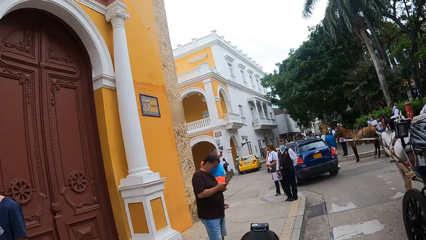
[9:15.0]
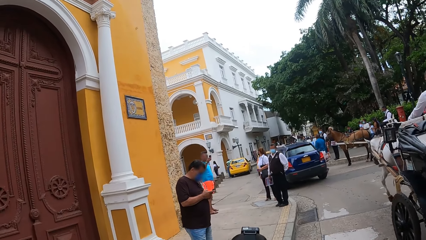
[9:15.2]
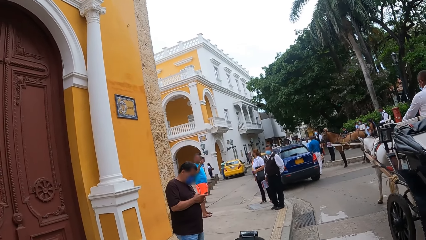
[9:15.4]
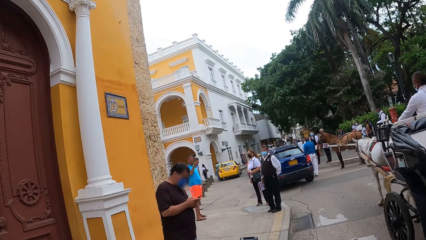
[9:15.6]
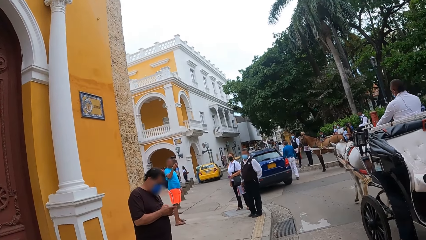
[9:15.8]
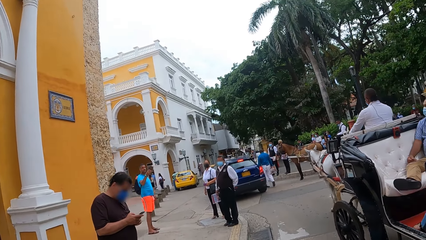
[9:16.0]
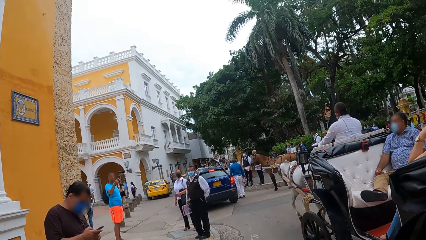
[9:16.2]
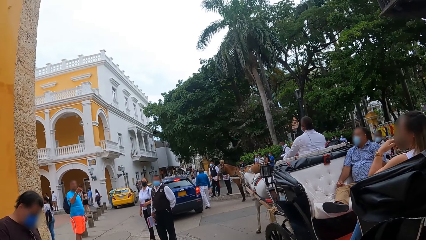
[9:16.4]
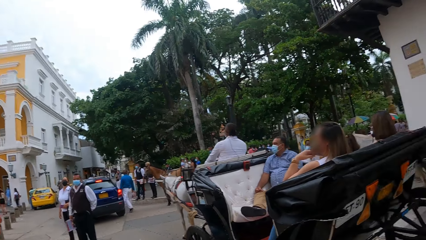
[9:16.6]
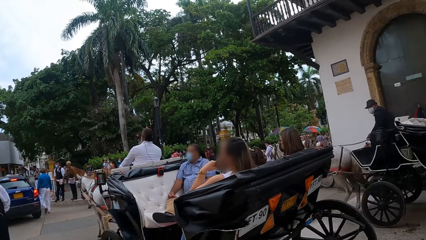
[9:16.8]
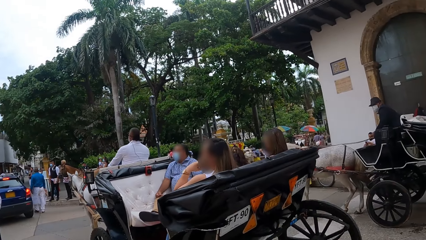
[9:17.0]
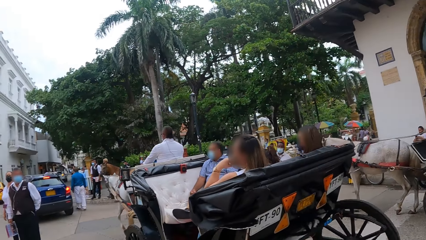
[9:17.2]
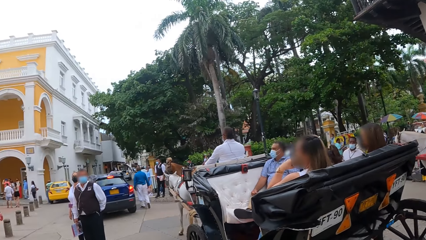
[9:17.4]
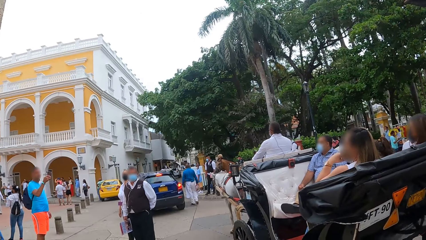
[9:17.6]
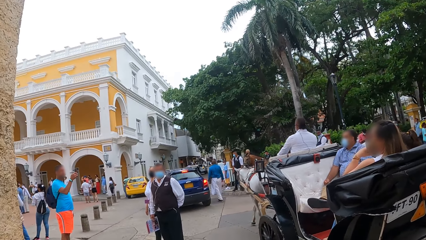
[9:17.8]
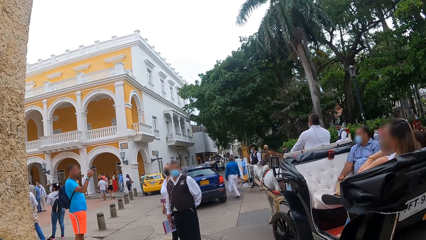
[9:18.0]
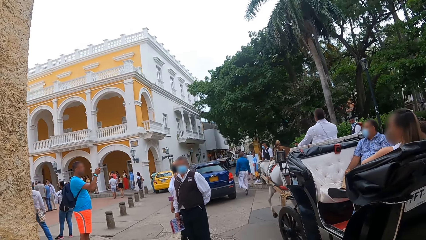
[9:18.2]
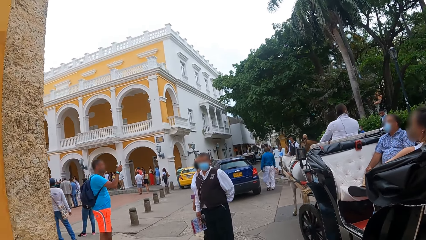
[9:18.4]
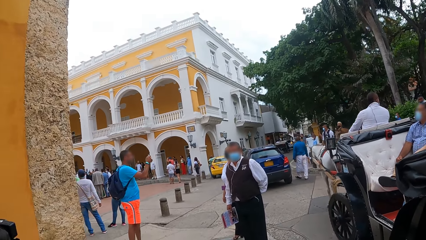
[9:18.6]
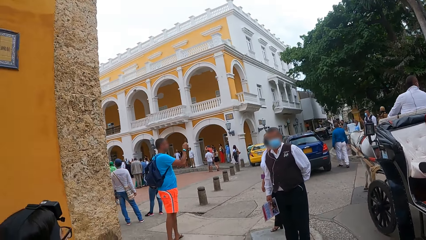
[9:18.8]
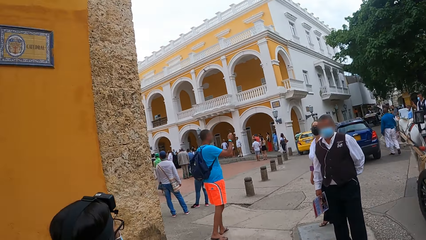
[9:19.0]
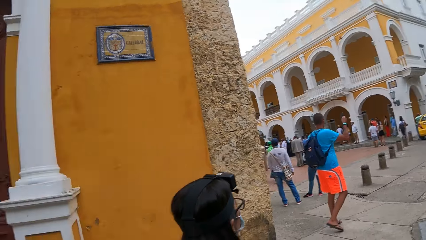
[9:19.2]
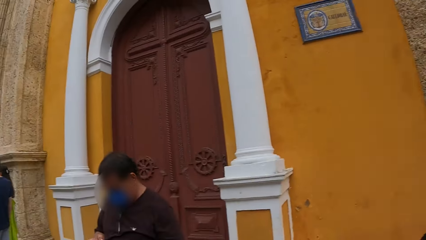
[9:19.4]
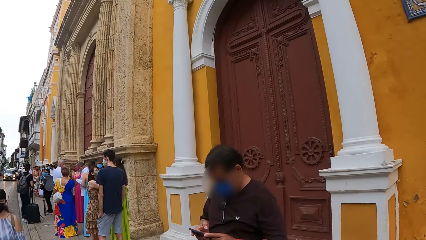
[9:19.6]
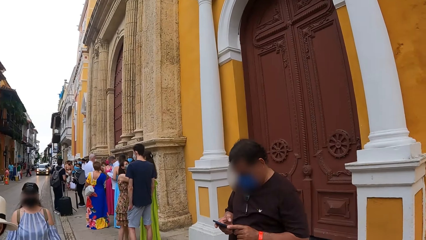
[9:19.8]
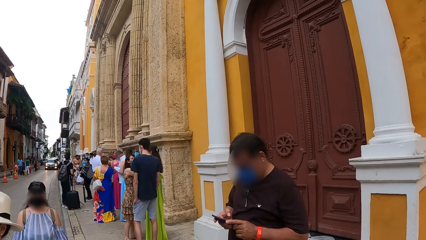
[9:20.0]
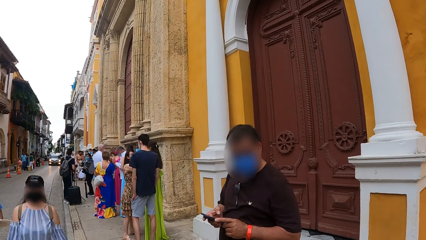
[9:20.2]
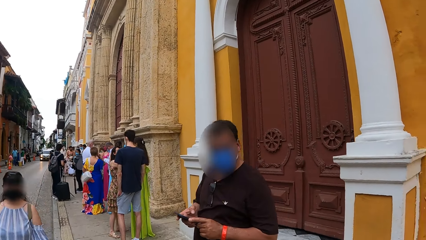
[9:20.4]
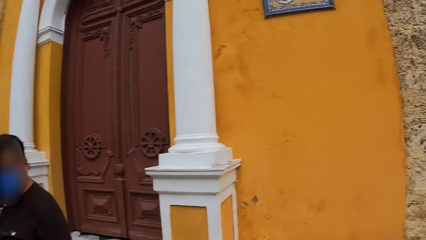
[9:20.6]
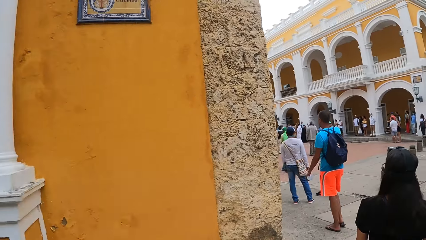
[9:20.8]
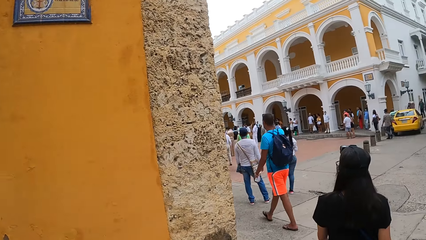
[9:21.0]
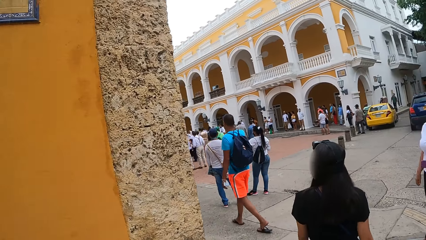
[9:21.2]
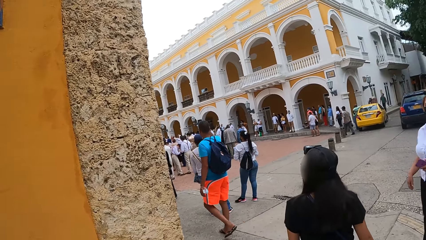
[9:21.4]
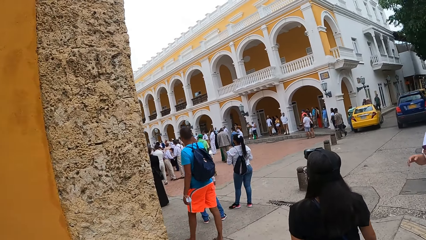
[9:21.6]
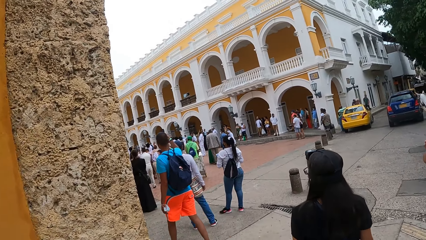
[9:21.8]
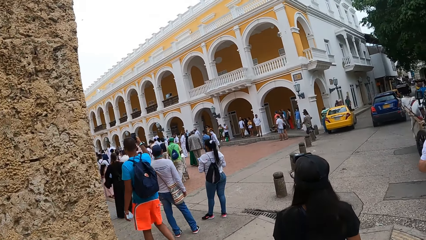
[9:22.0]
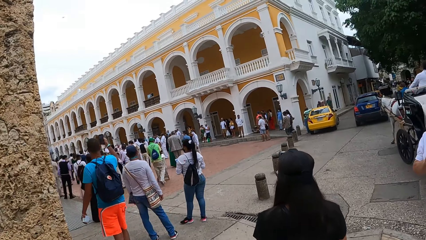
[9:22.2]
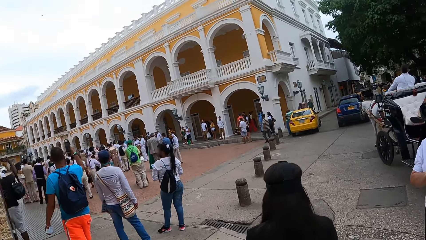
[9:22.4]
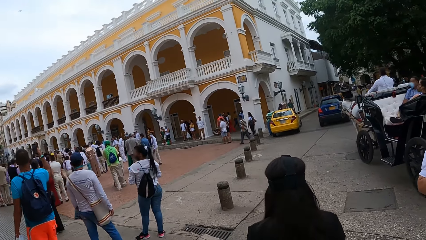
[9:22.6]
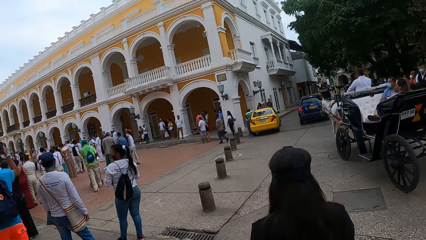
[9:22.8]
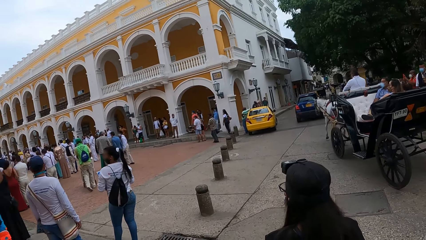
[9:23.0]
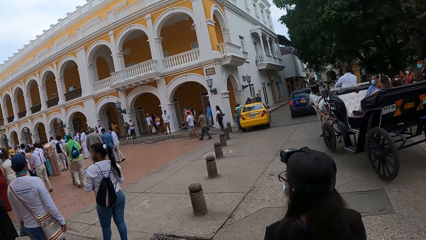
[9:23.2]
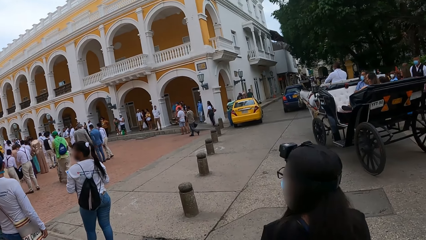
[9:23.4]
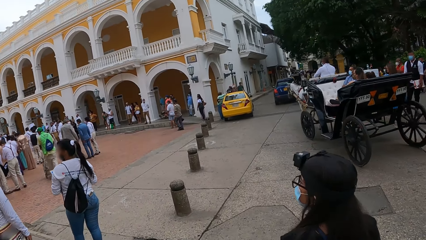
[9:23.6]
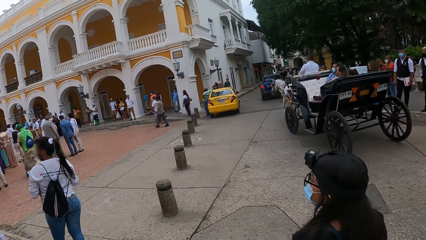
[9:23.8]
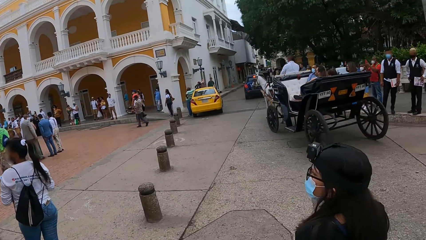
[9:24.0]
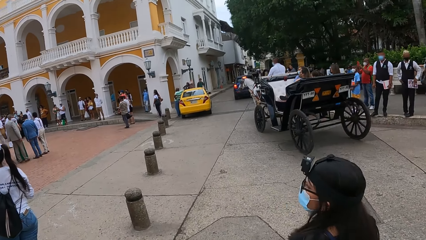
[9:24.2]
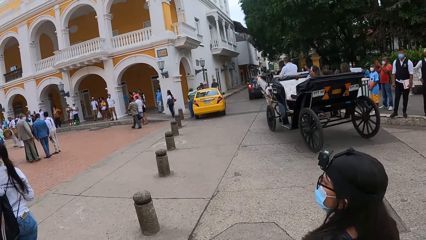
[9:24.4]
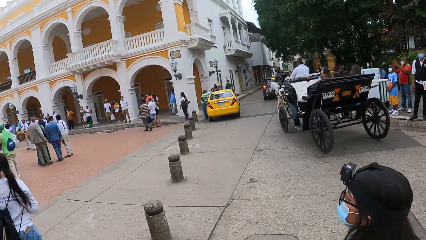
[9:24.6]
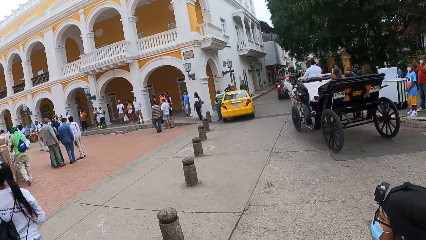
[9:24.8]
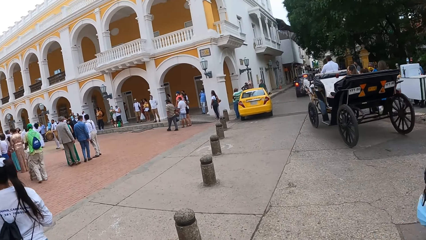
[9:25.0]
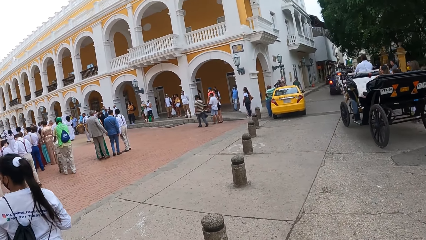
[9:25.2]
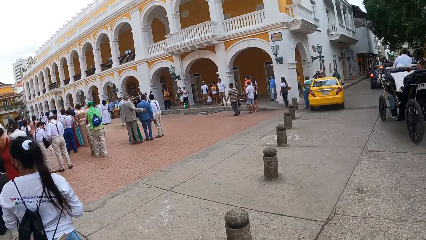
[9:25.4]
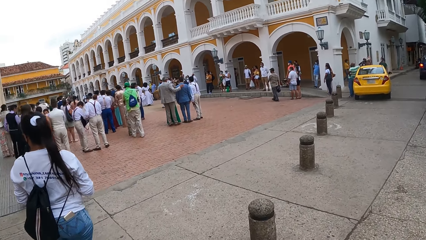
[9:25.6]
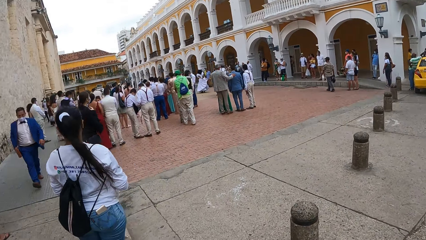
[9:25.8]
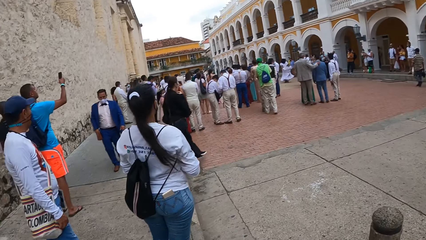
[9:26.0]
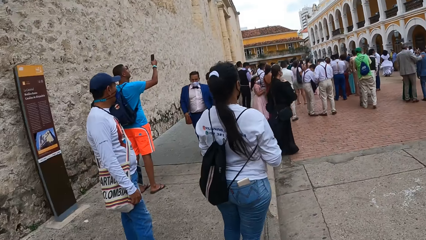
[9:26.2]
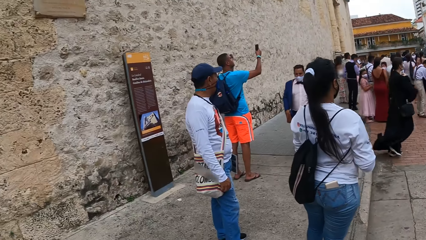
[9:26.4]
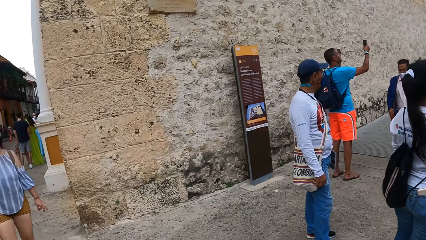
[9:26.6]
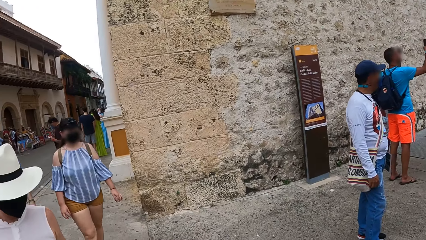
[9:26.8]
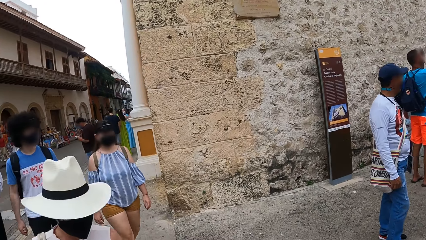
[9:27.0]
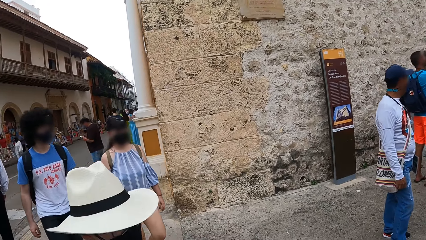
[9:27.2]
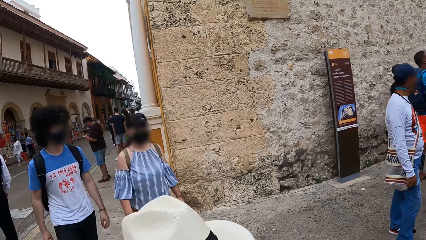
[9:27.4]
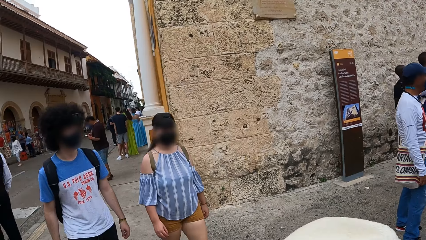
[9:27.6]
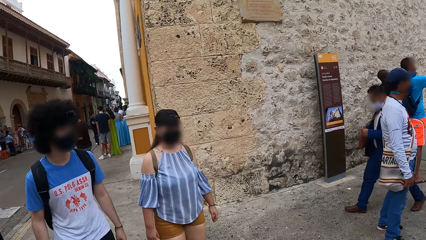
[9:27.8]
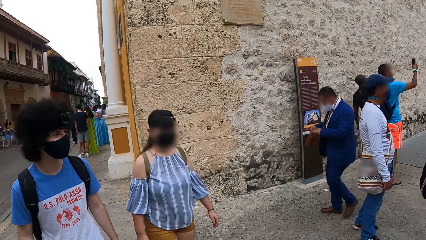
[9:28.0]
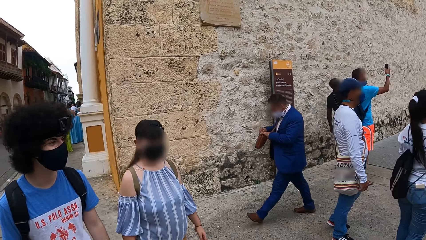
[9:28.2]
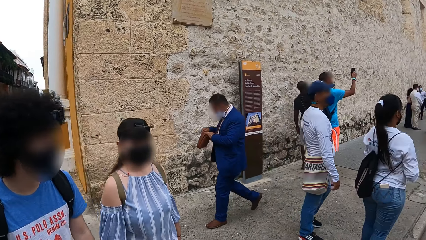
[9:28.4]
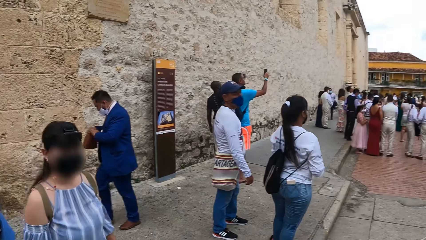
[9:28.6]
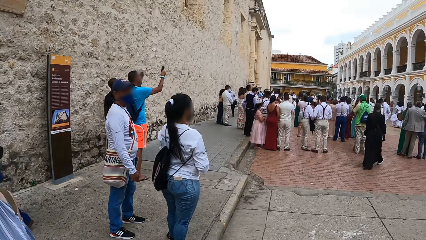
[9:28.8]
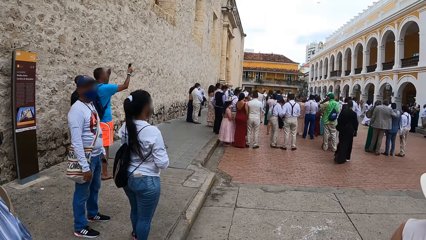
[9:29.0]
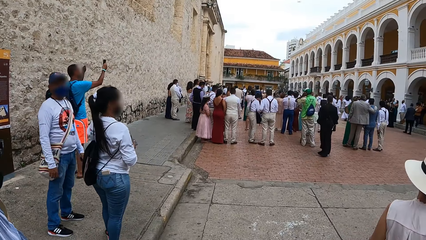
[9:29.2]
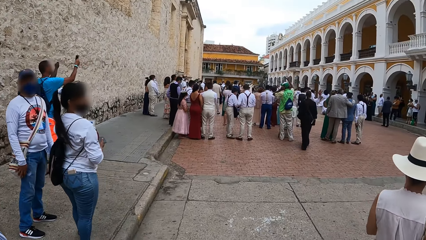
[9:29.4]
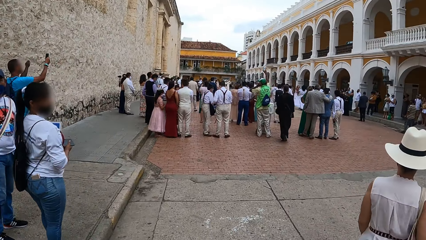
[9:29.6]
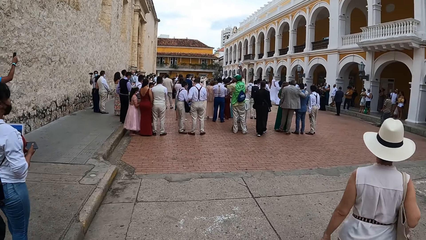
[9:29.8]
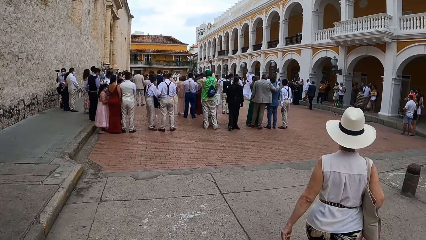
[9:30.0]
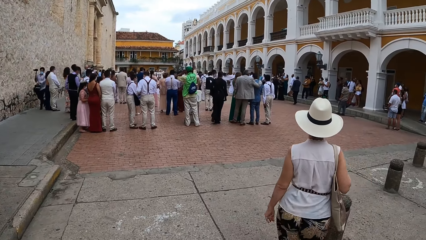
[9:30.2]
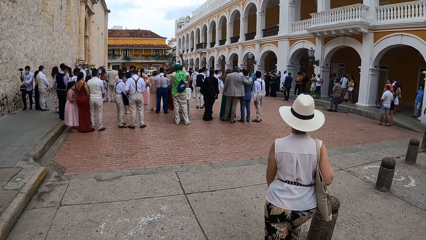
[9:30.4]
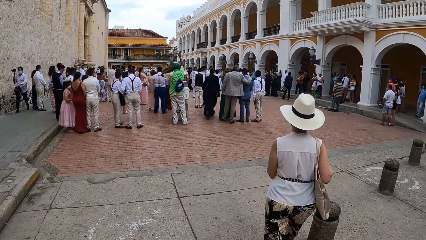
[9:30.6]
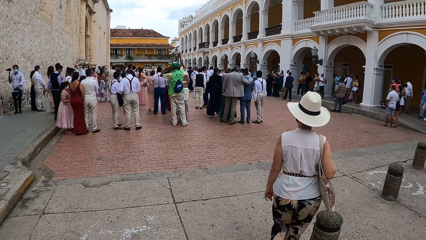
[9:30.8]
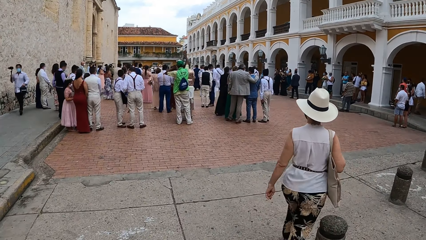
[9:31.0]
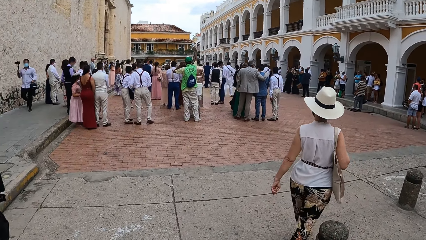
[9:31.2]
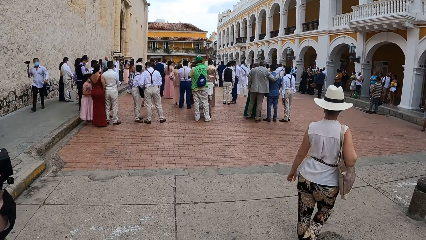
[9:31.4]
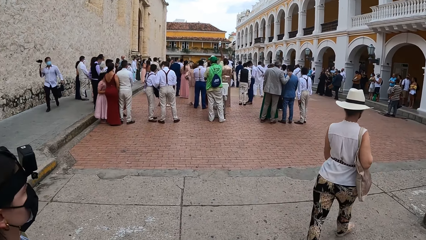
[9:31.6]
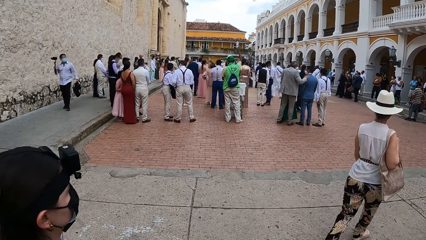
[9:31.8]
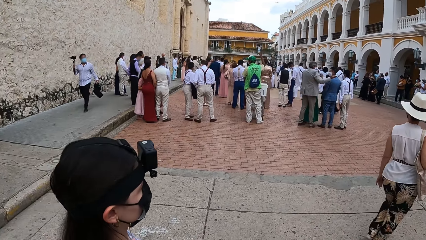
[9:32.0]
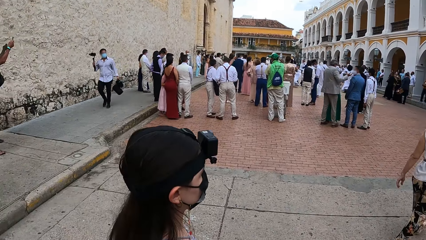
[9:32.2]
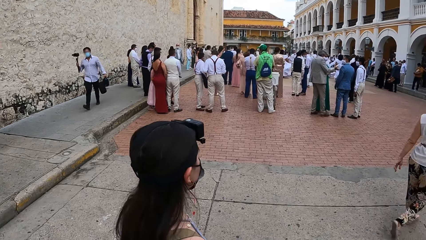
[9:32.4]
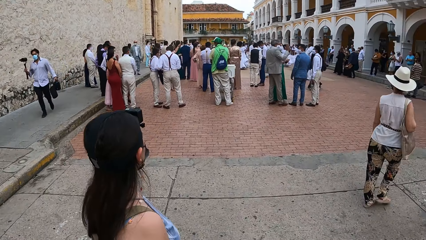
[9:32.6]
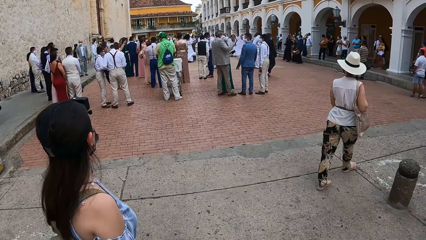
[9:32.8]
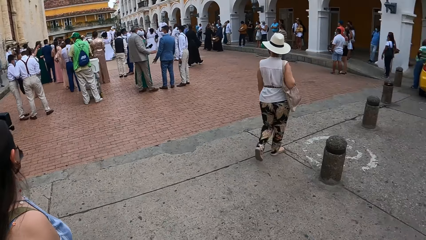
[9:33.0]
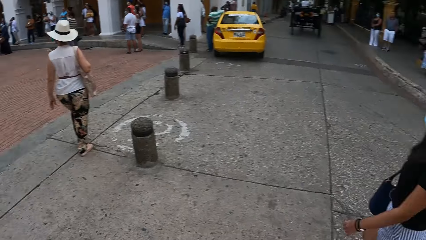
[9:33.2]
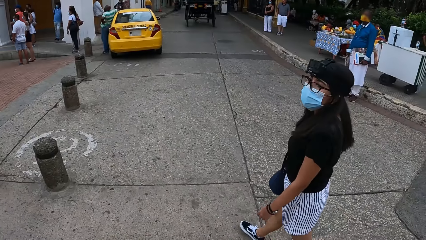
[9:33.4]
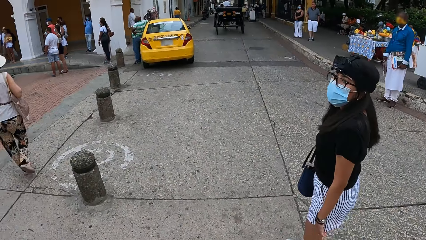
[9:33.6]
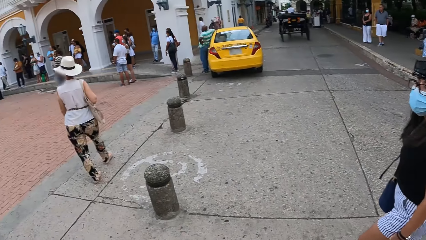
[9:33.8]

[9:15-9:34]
The camera wearer looks around. They look around the street. They walk on the pavement. They look around the street. They walk on the pavement.
